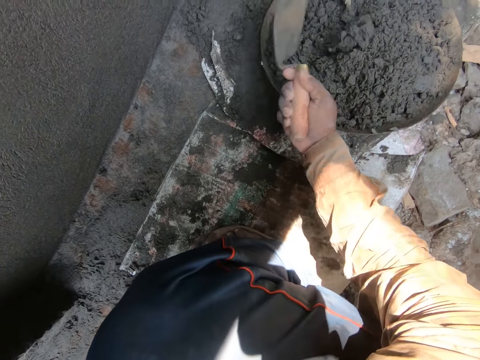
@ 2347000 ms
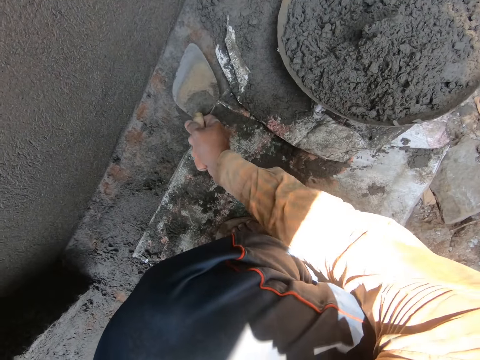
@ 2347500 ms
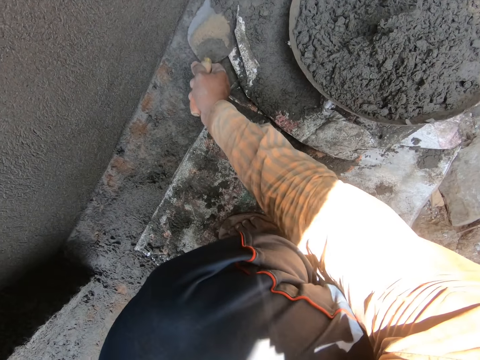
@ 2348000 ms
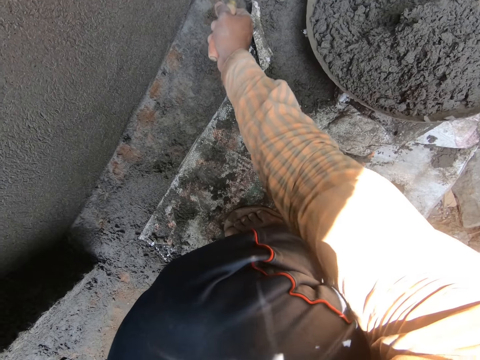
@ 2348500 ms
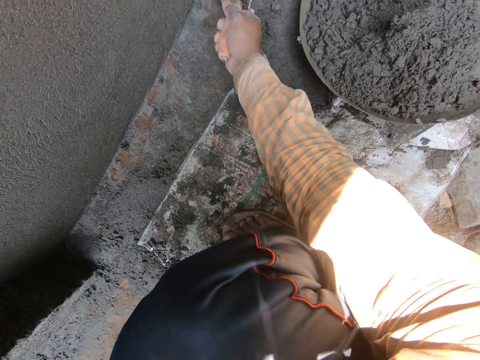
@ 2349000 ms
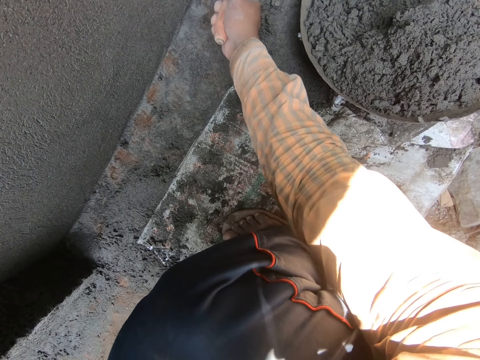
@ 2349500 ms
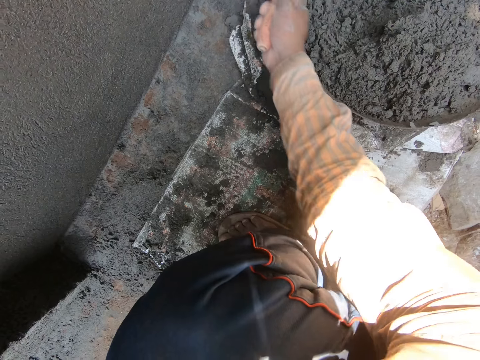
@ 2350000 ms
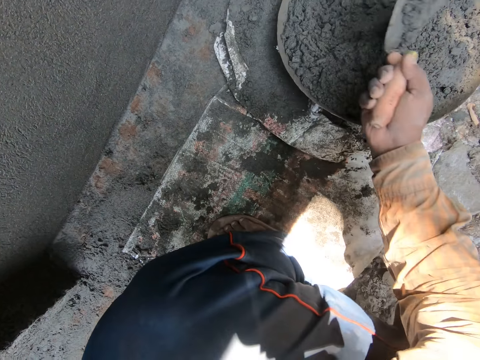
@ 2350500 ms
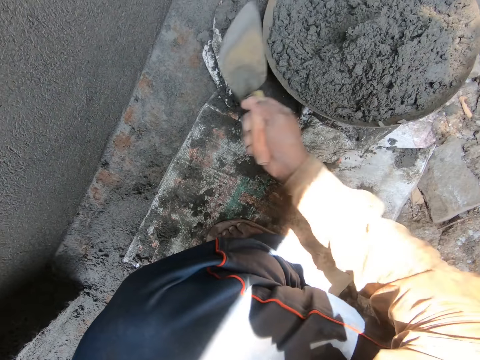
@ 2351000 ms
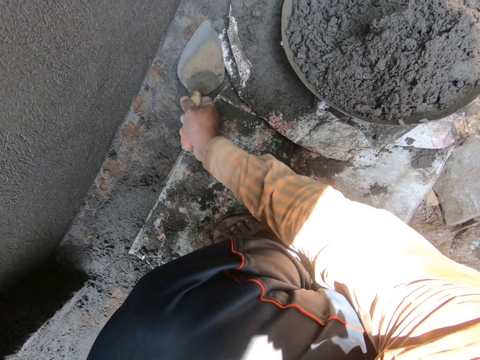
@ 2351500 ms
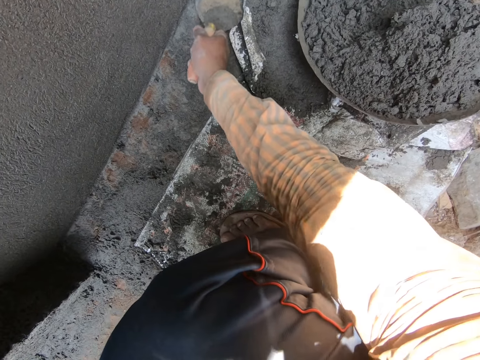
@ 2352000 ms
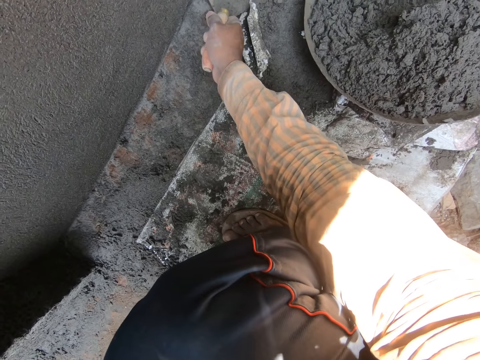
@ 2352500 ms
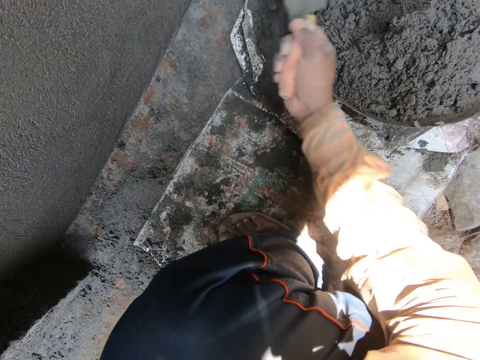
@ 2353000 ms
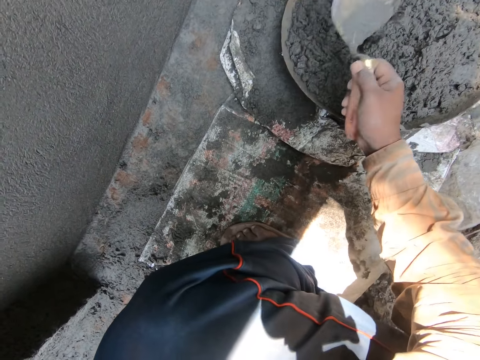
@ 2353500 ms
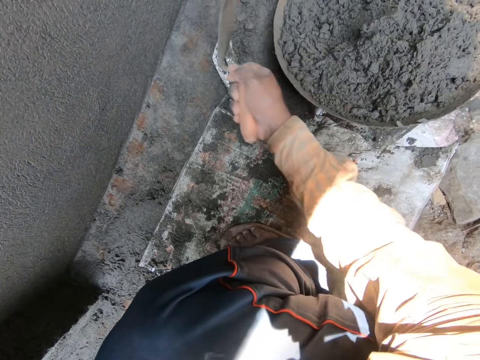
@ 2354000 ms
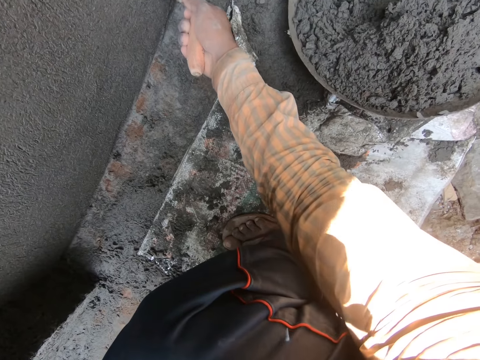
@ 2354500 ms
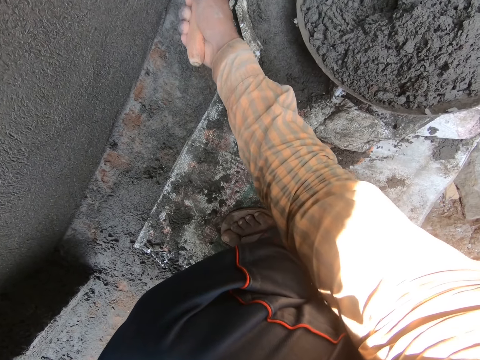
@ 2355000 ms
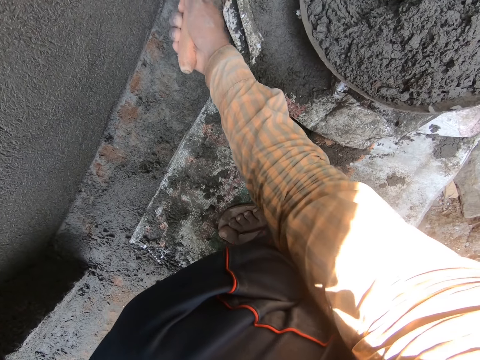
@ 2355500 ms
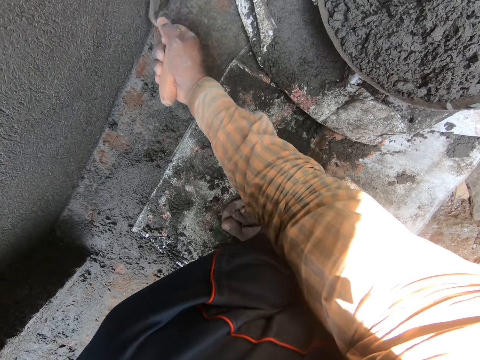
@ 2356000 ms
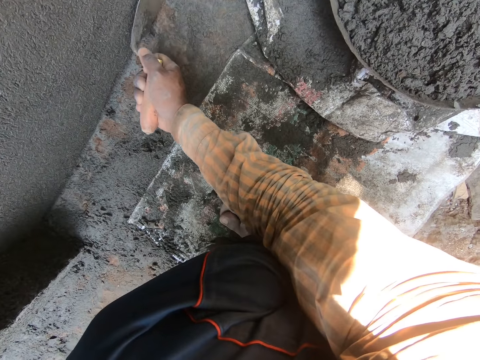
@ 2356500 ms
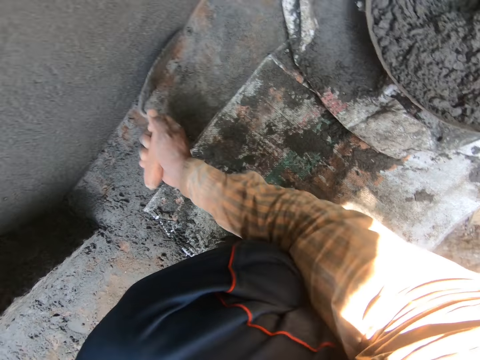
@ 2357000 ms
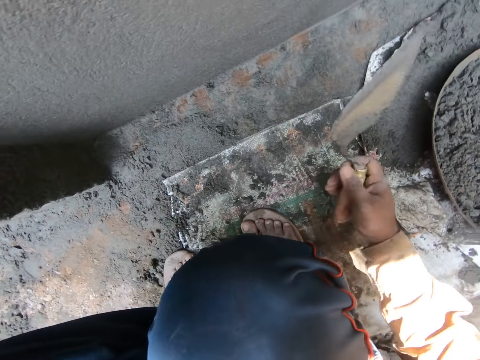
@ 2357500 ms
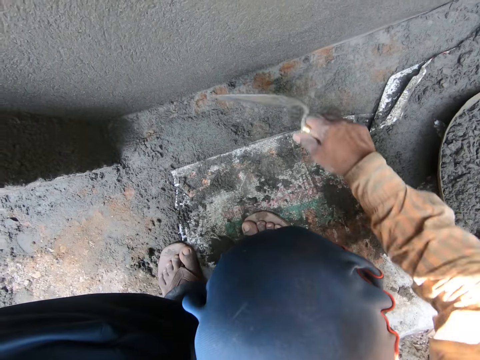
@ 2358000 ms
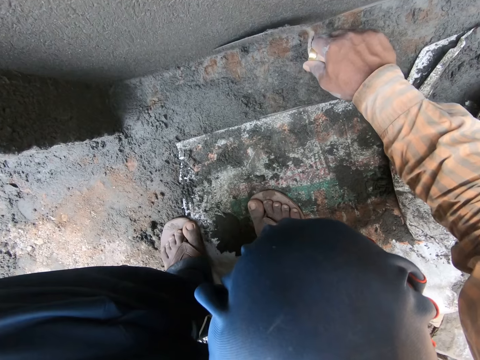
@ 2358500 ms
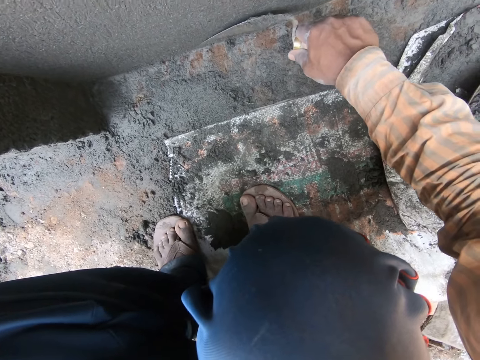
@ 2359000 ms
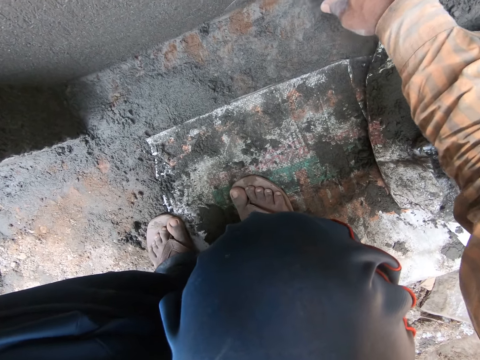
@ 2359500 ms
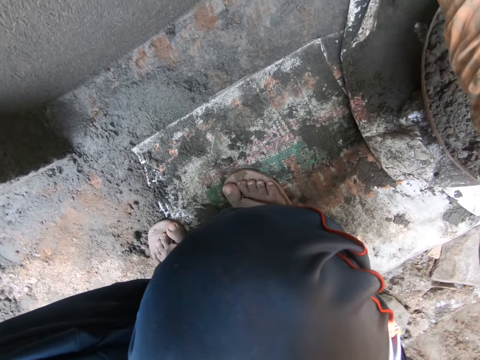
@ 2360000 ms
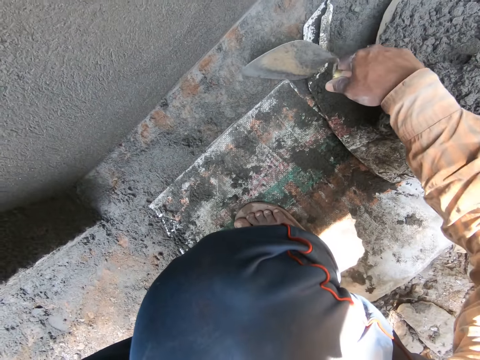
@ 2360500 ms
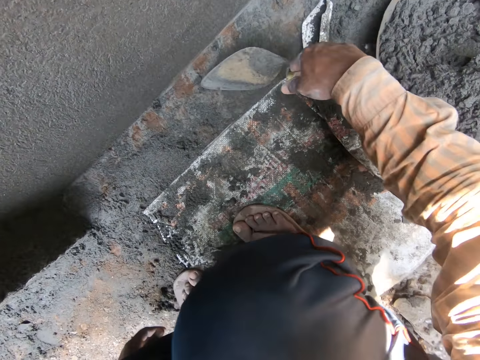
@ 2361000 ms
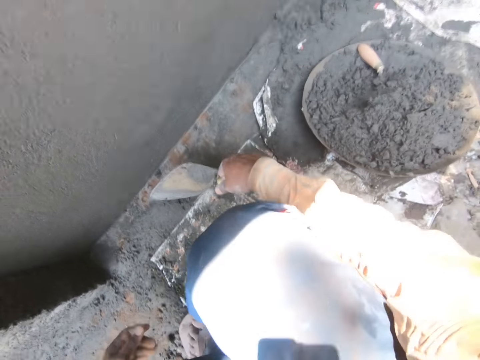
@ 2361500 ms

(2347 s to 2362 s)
The camera wearer pours the concrete sand from the trowel in his right hand in the mortar pan on the sack carpet on the ground. He packs some concrete sand from the sack carpet on the ground with the trowel in his right hand. He pours the concrete sand from the trowel in his right hand in the mortar pan on the sack carpet on the ground. He packs some concrete sand from the sack carpet on the ground with the trowel in his right hand. He pours the concrete sand from the trowel in his right hand in the mortar pan on the sack carpet on the ground. He swipes the cement. He presses the trowel in his right hand to a wall. He straightens the wall. He moves the trowel up. He presses the trowel in his right hand to the wall. He straightens the wall.

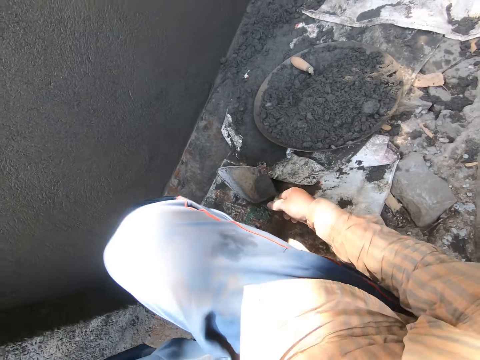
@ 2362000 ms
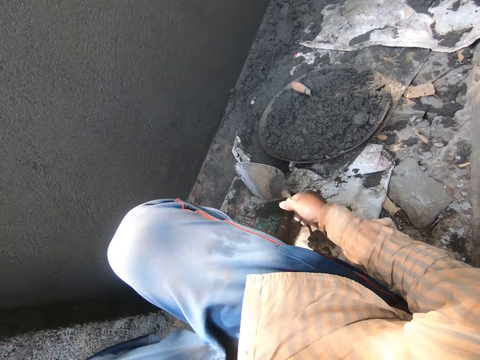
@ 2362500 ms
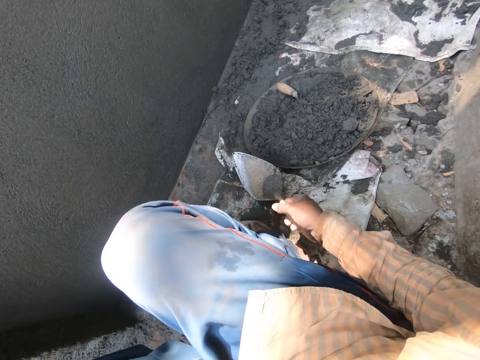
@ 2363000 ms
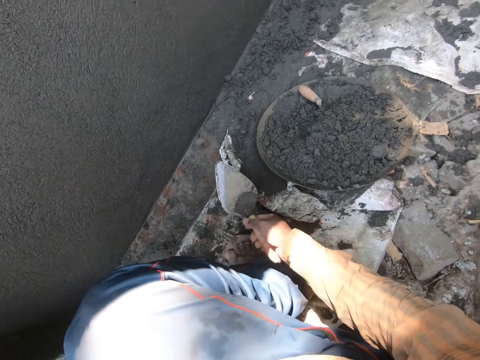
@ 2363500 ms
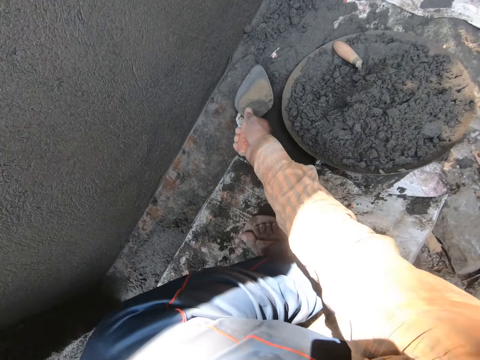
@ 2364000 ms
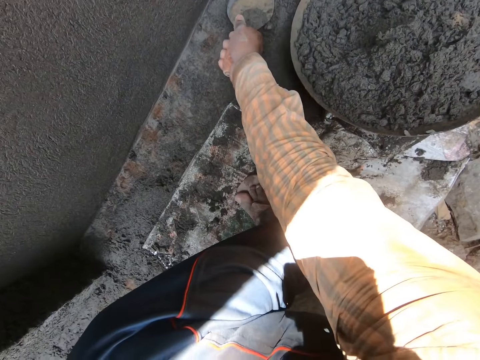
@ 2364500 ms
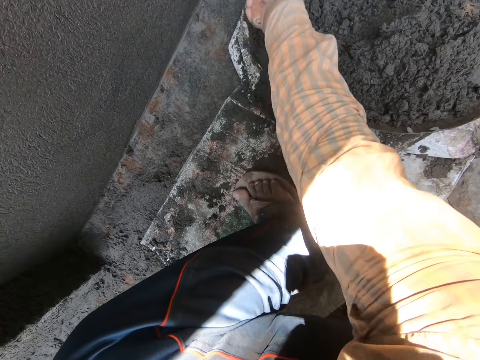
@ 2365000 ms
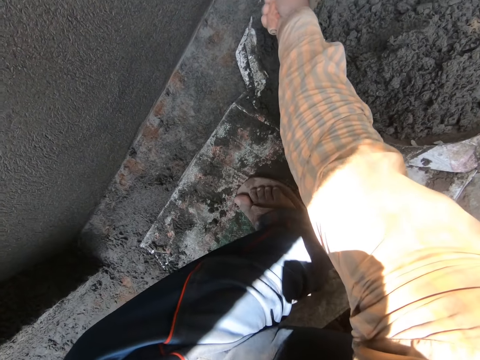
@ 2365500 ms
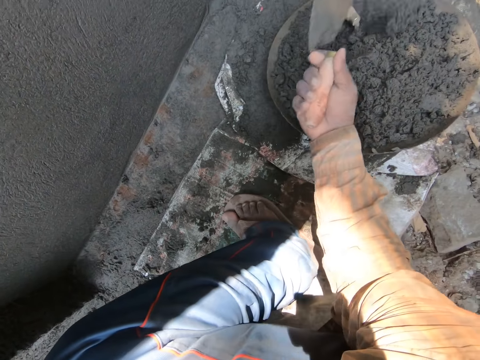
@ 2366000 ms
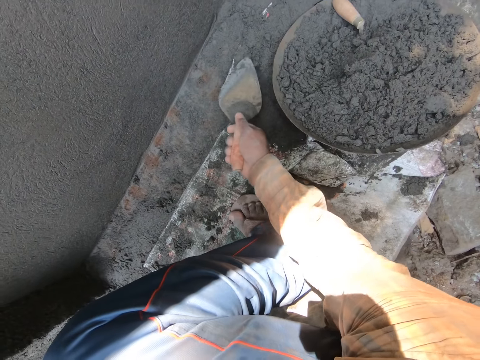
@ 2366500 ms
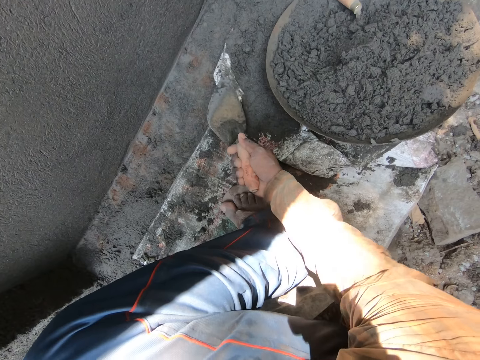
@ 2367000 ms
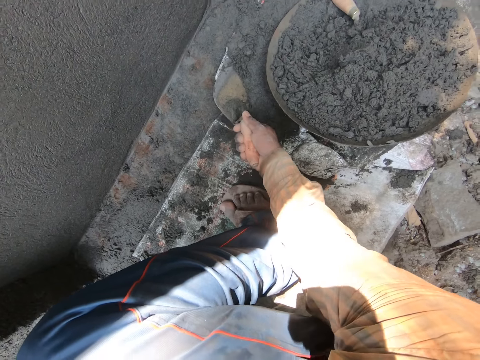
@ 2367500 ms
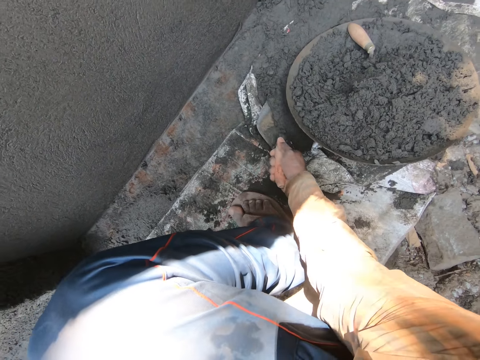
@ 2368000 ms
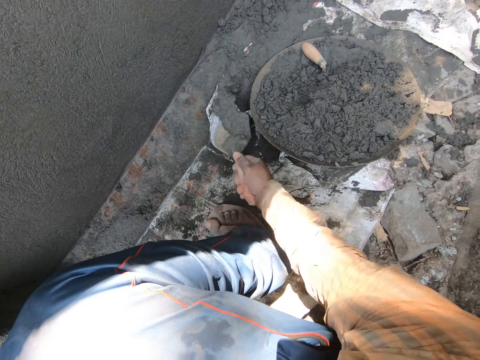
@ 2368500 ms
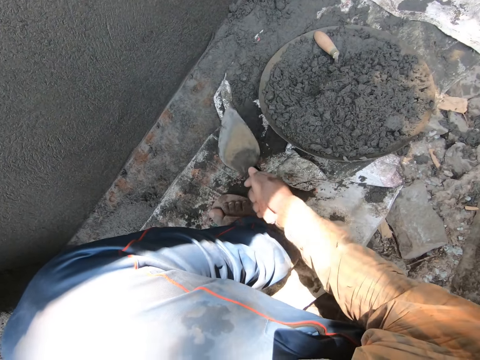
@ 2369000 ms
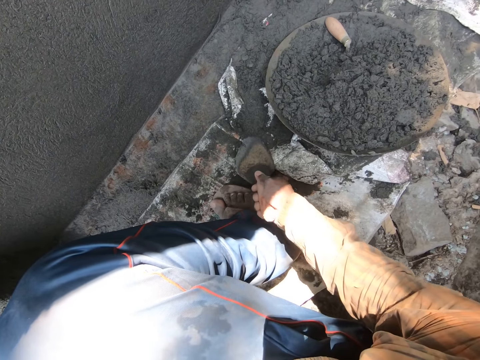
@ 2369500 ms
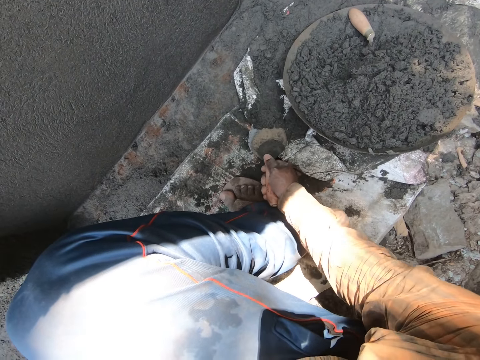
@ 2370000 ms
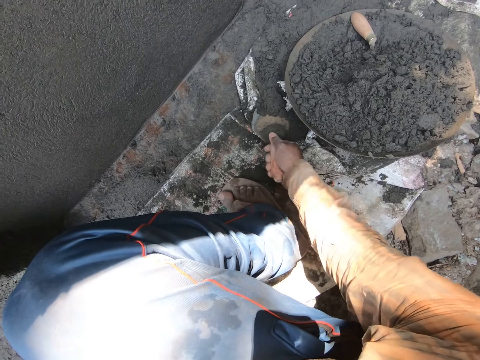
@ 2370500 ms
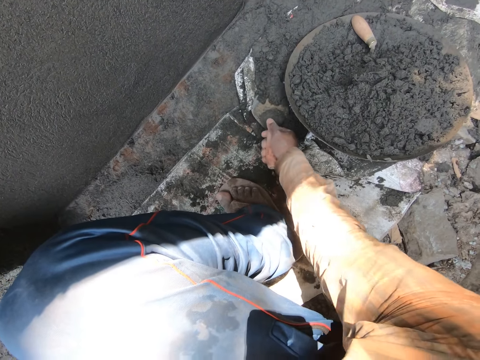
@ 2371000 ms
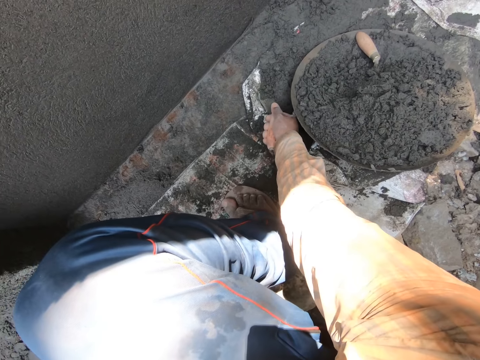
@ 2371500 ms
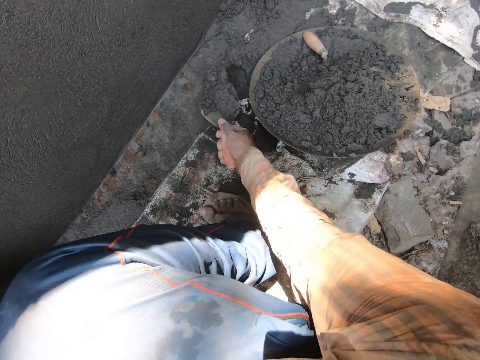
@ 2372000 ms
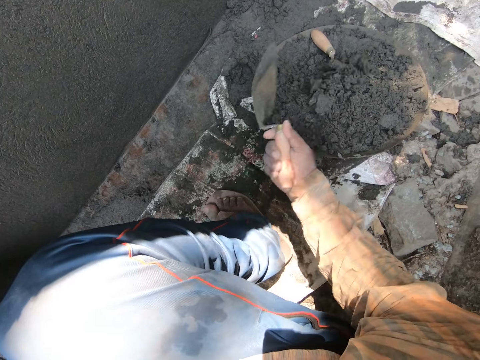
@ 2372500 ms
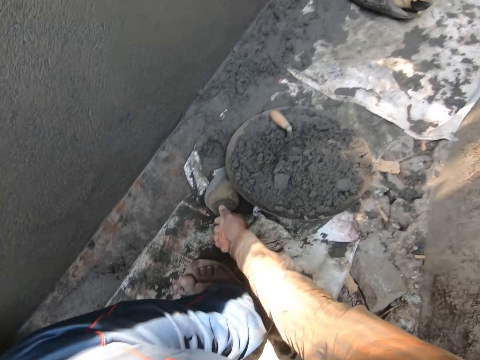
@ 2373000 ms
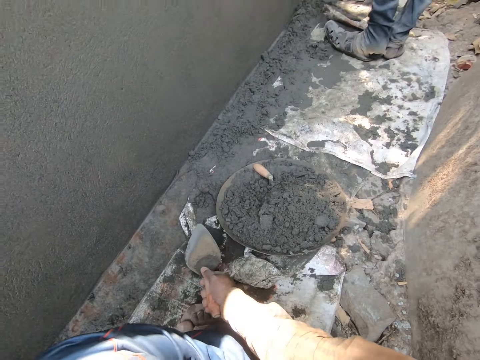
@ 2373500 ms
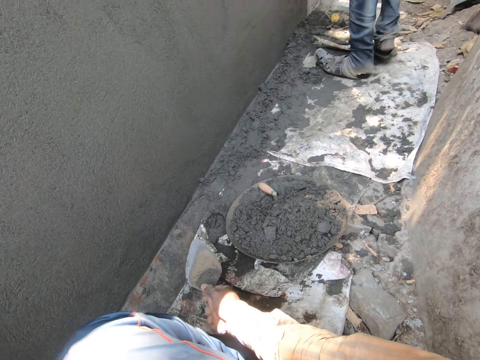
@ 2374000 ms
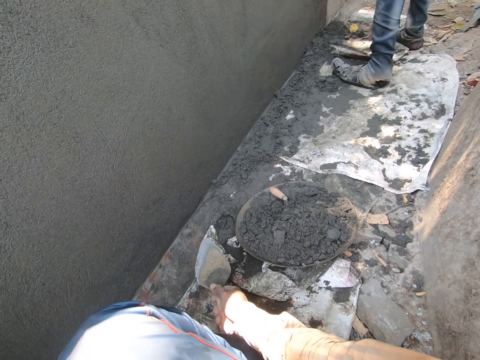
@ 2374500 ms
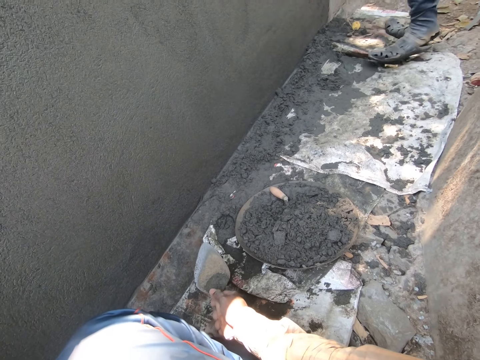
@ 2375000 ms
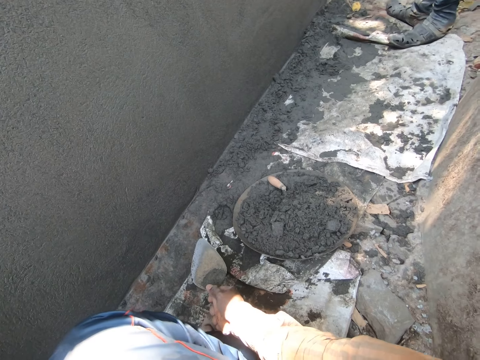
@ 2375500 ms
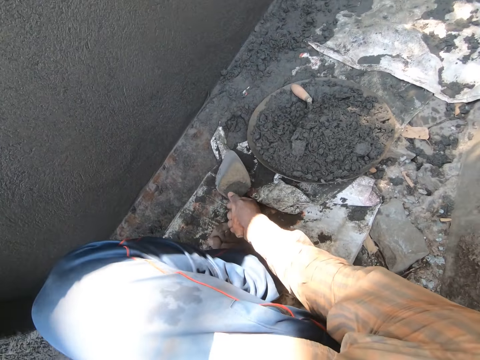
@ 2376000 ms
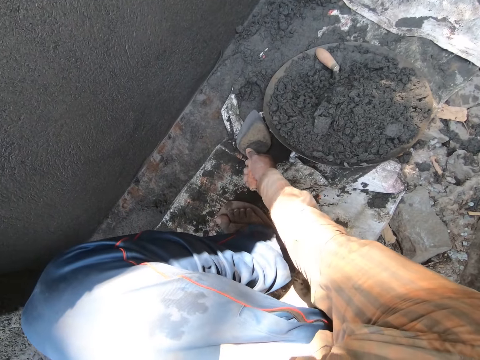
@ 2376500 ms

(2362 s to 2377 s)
The camera wearer adjusts his right leg on the sack carpet on the ground. He packs some concrete sand from the sack carpet on the ground with the trowel in his right hand. He pours the concrete sand from the trowel in his right hand in the mortar pan on the sack carpet on the ground. He moves the trowel down. He packs some concrete sand from the sack carpet on the ground with the trowel in his right hand. He pours the concrete sand from the trowel in his right hand in the mortar pan on the sack carpet on the ground. He packs some concrete sand from the sack carpet on the ground with the trowel in his right hand. He pours the concrete sand from the trowel in his right hand in the mortar pan on the sack carpet on the ground. He holds the trowel up.
